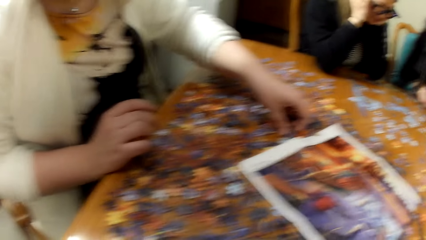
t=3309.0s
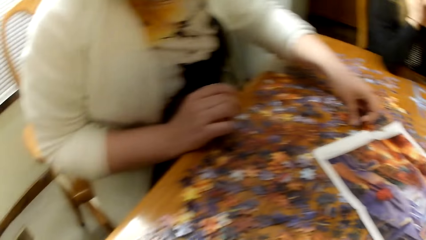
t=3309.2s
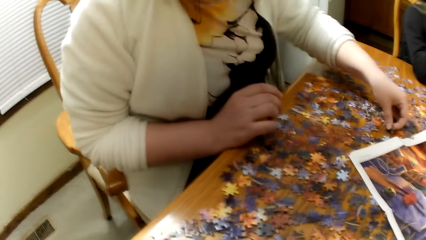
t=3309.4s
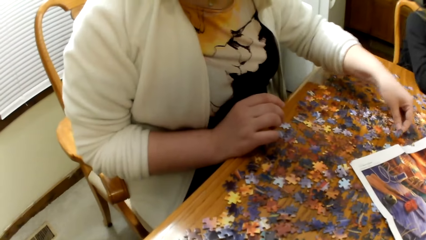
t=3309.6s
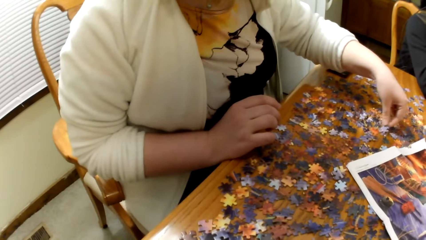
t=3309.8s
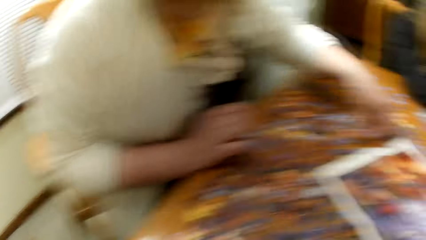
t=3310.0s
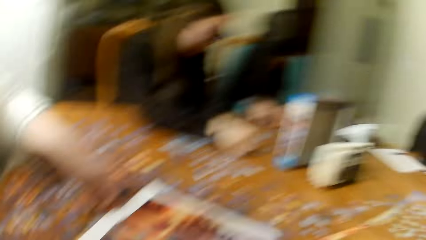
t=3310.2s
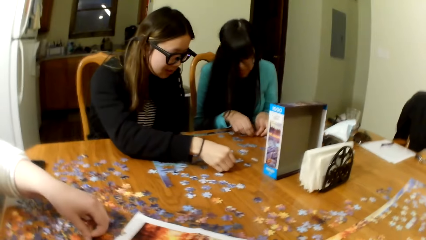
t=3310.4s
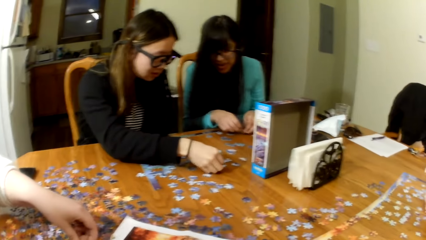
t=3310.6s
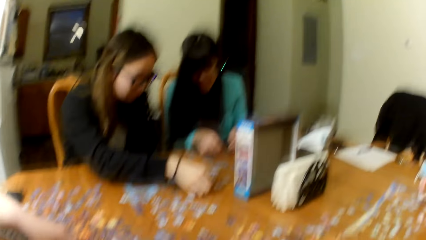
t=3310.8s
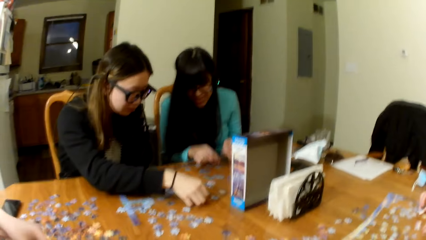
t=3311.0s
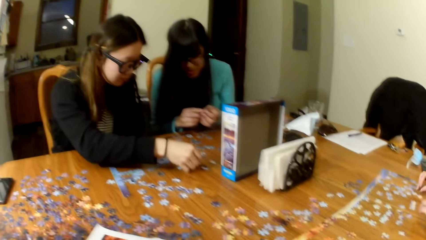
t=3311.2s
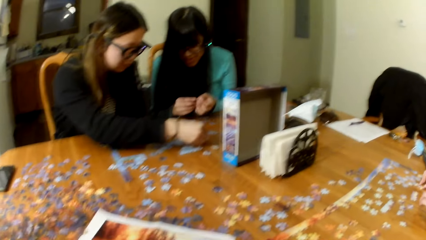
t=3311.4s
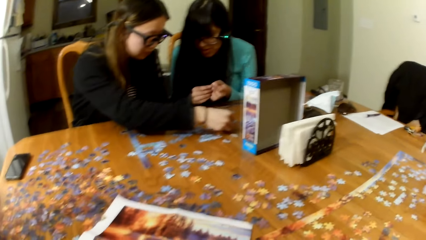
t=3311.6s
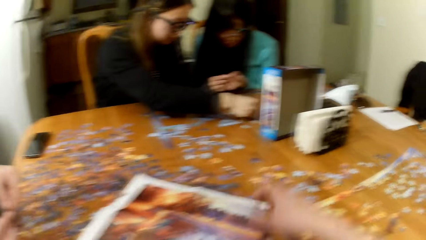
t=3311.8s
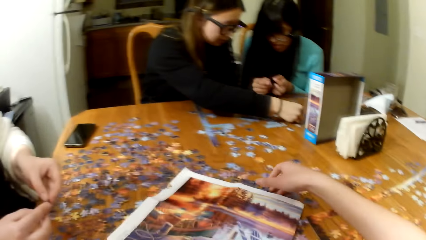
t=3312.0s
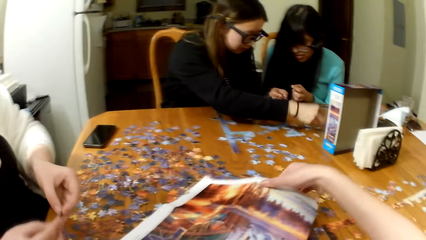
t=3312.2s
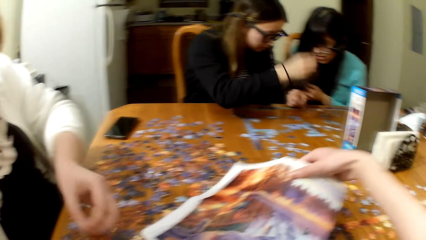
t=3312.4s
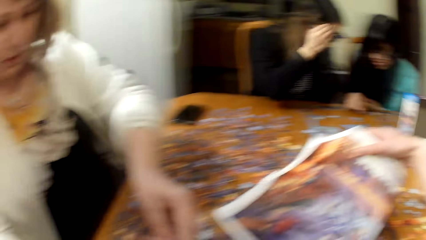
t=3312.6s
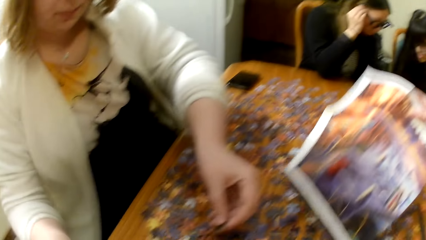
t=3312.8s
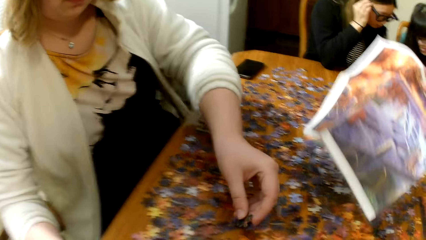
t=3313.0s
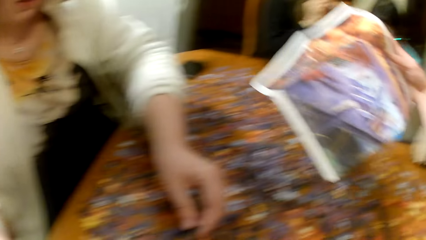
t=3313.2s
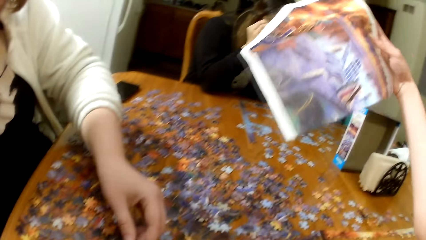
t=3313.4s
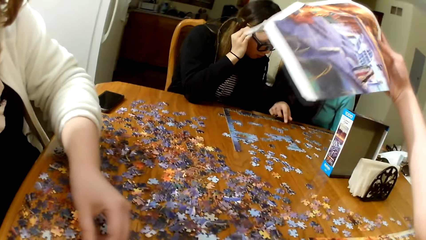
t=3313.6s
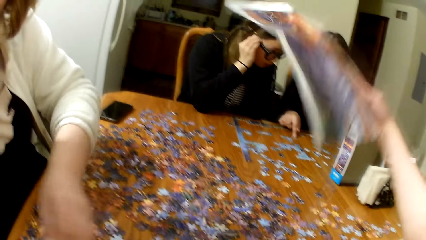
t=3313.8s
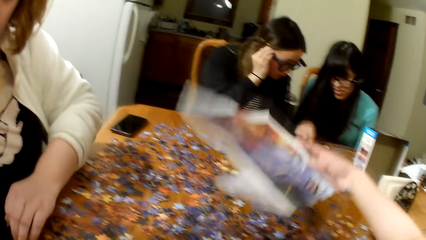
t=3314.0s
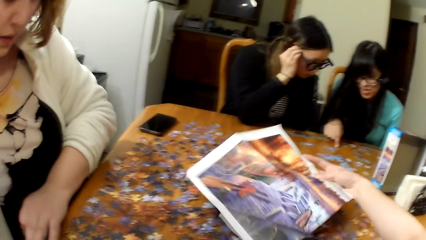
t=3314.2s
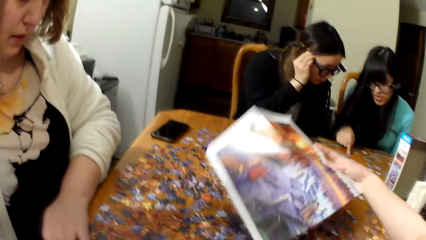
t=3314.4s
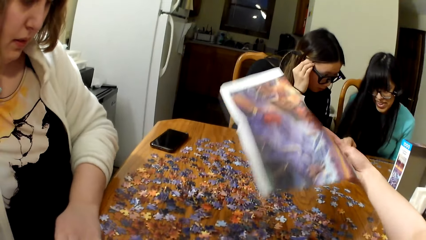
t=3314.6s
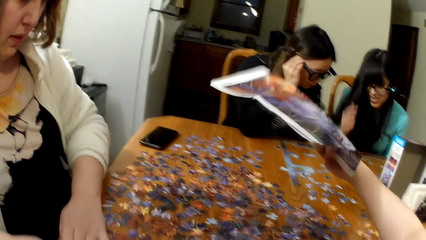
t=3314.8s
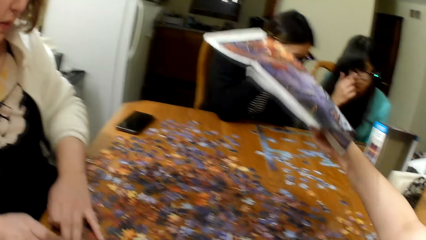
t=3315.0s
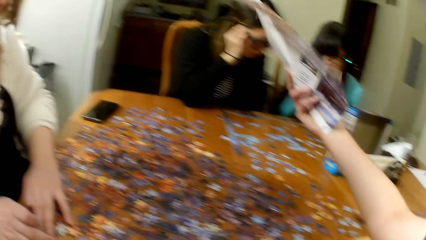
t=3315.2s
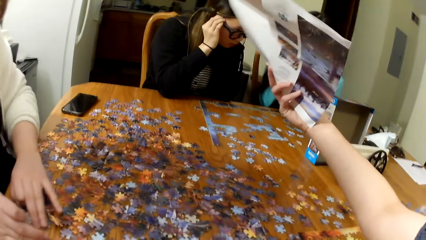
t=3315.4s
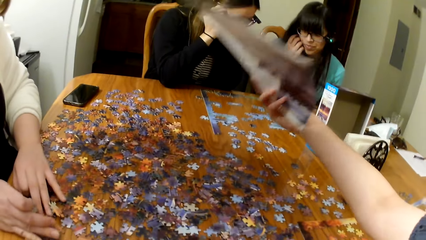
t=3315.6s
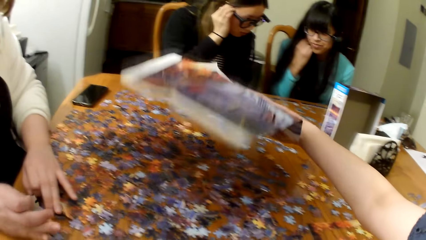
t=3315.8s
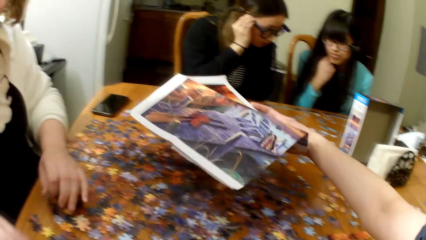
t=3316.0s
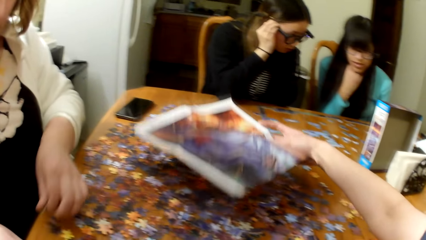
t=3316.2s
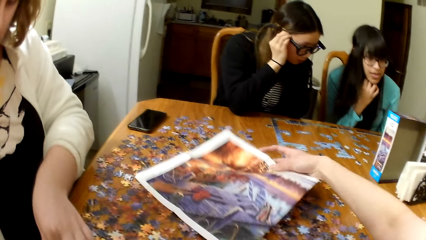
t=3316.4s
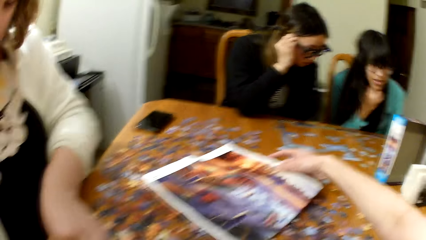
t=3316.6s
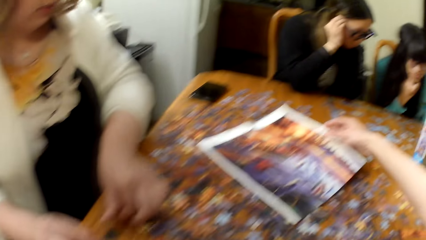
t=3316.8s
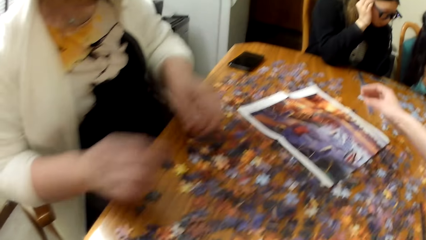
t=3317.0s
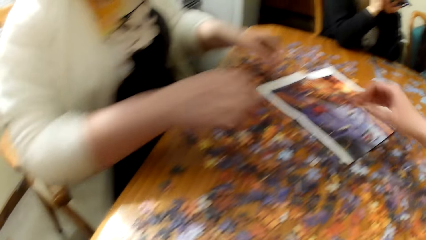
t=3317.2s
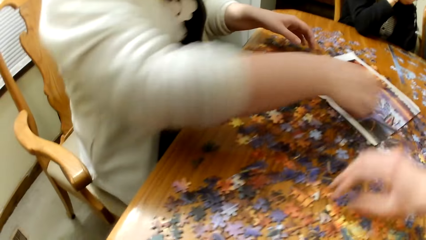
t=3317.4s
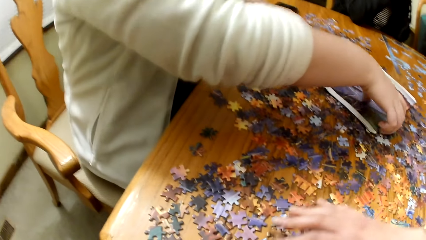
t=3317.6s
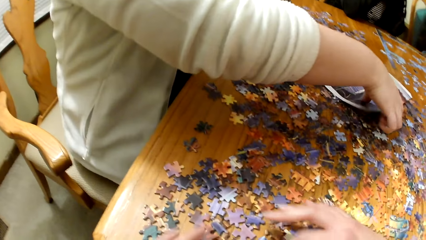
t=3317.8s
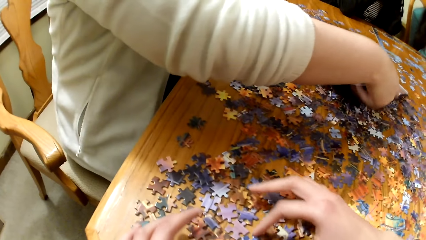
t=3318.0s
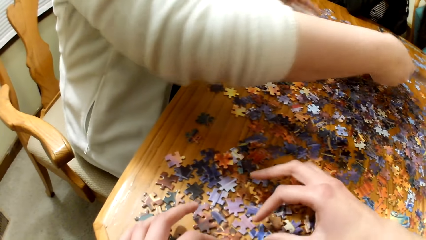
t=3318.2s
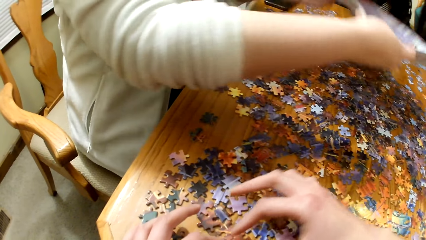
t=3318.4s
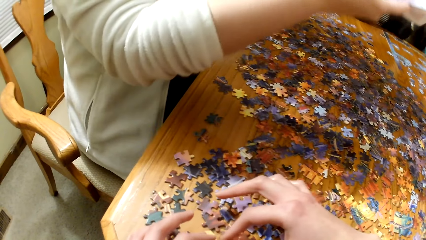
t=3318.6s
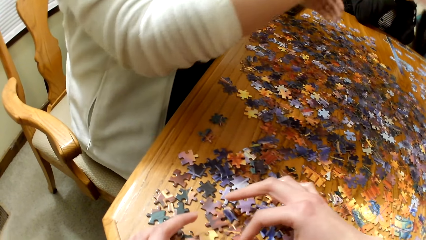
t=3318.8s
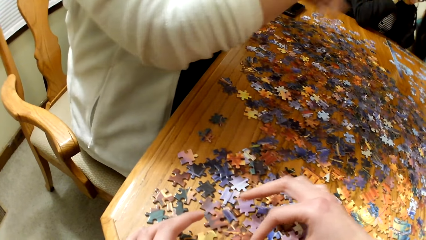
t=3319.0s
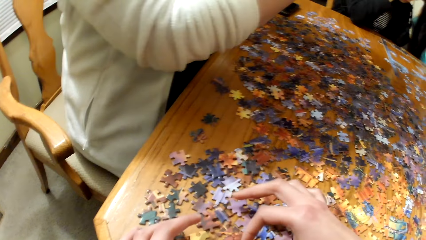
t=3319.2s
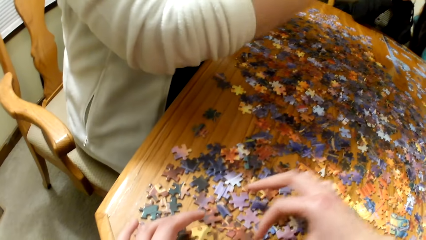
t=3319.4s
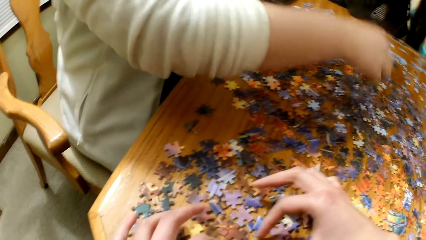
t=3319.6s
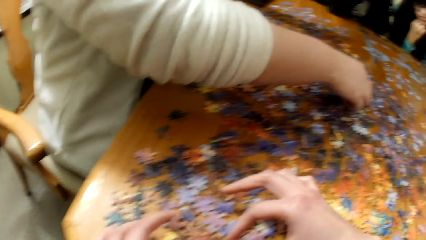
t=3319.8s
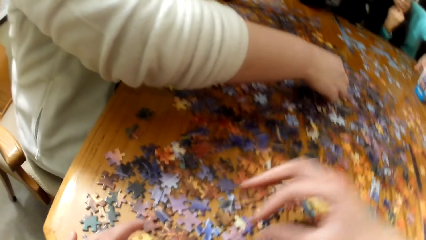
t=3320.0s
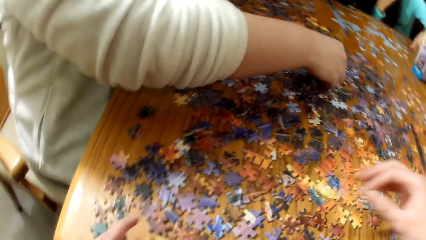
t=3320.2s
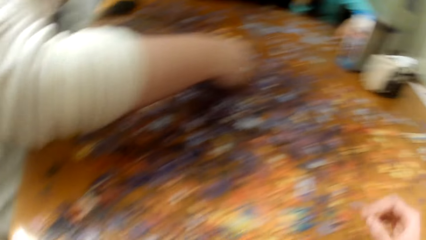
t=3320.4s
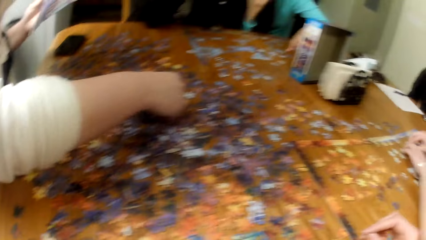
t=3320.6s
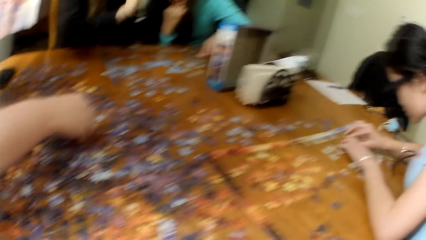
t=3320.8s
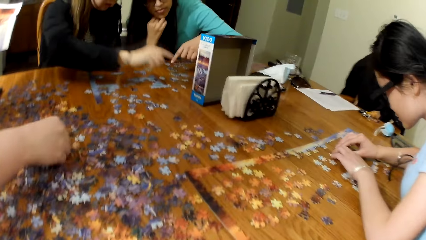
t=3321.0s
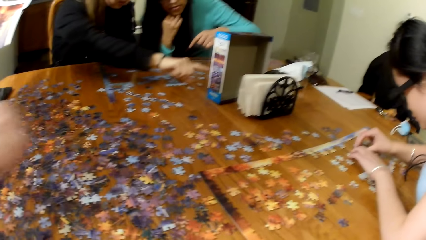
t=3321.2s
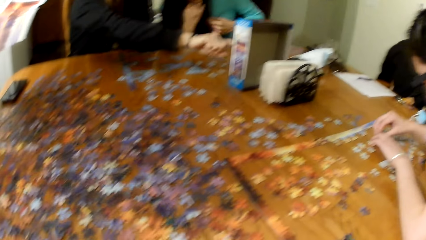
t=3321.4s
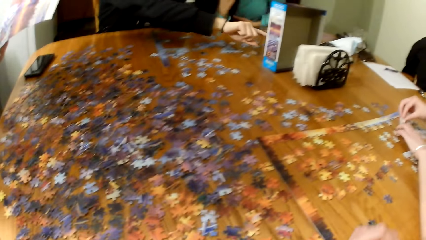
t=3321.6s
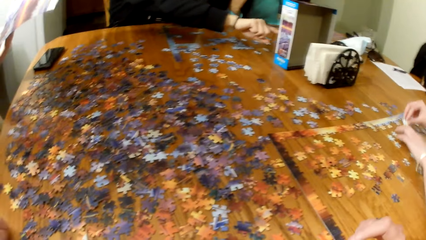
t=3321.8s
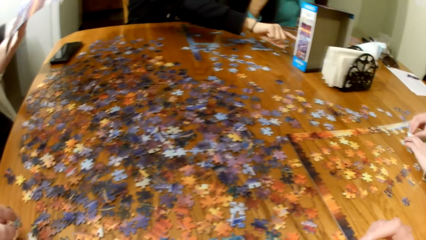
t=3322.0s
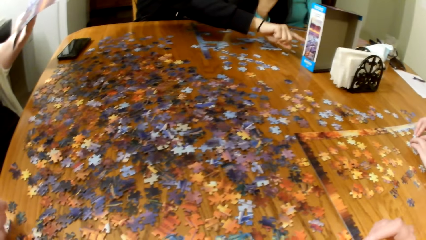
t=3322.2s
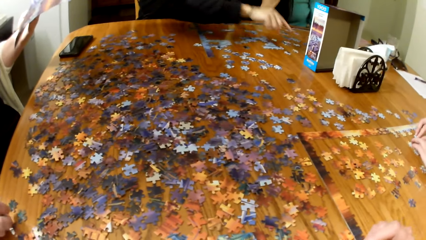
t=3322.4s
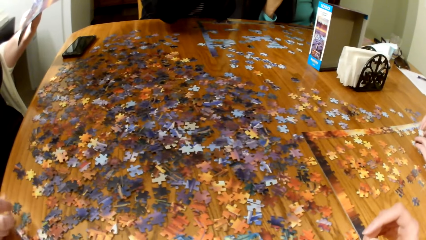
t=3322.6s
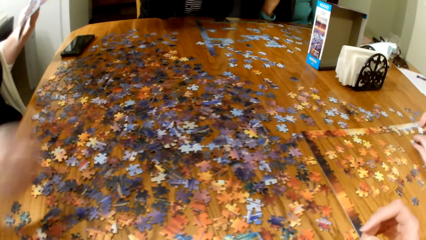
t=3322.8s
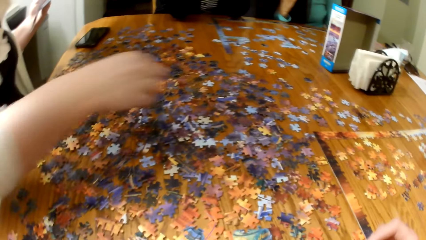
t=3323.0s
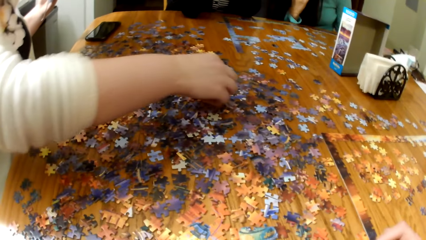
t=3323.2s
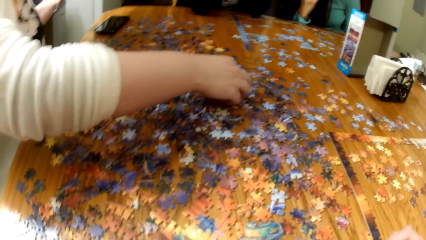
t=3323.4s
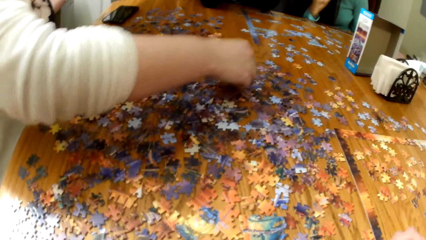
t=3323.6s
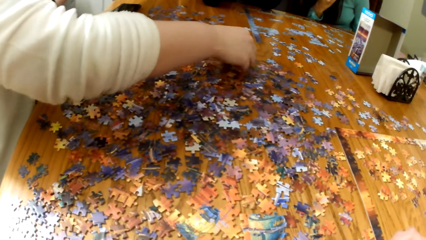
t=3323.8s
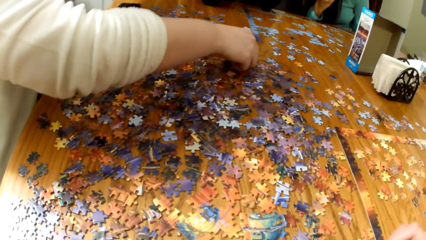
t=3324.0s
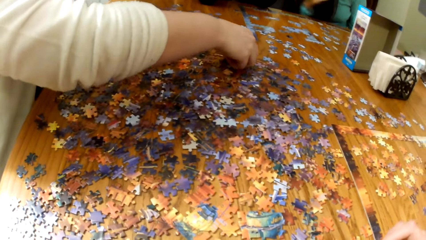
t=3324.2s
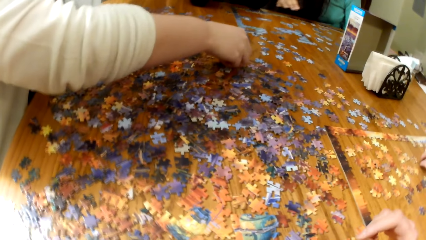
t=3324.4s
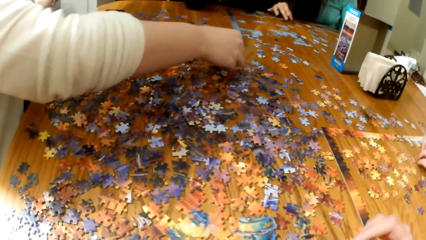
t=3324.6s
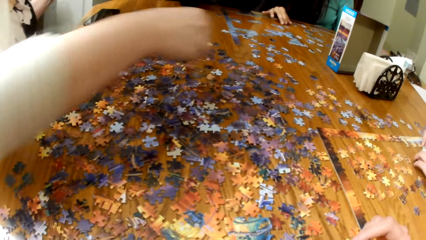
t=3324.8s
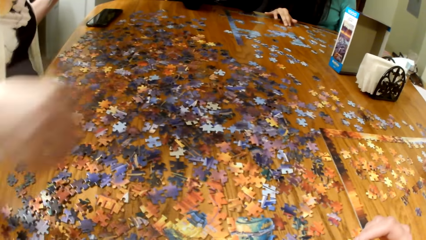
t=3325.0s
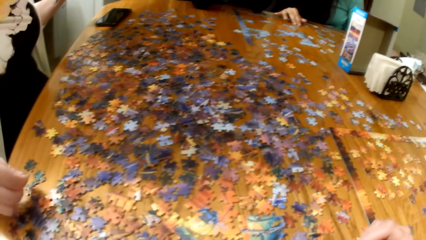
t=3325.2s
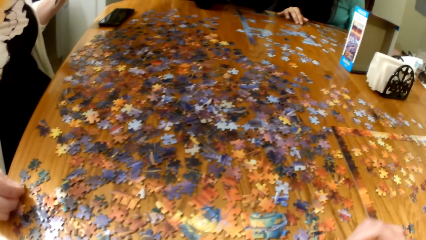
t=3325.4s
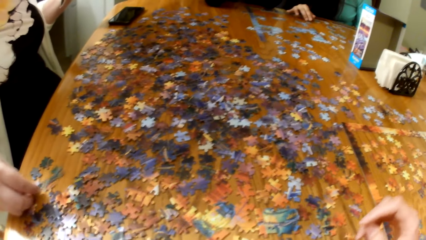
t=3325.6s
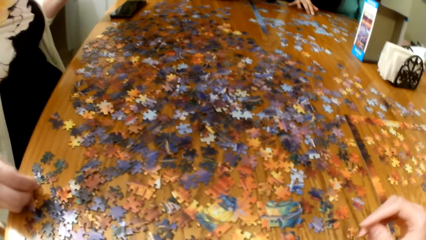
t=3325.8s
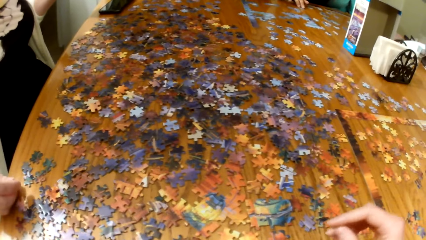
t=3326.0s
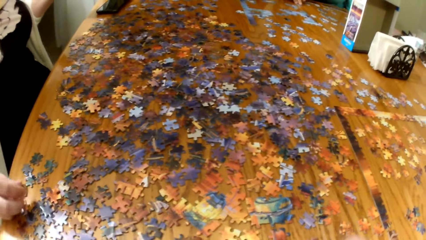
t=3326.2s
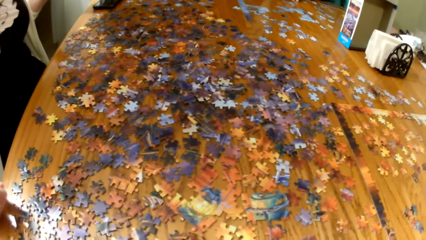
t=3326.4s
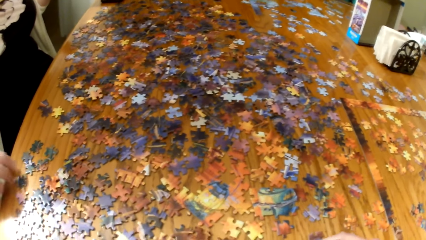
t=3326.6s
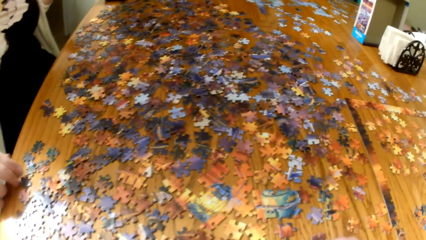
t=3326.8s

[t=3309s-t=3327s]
A lady and another lady play the jigsaw puzzle. The camera wearer picks up the picture or puzzle board. They put the picture down. A third lady plays the jigsaw puzzle. The camera wearer sorts the game pieces. A woman picks up the picture. The camera wearer lifts the puzzle board. A fourth lady plays the jigsaw puzzle. The third lady plays the jigsaw puzzle. The woman sorts the game pieces.
